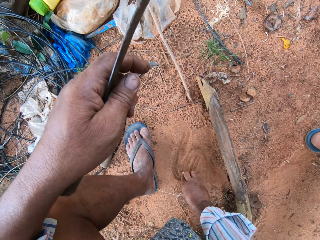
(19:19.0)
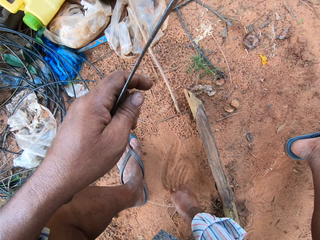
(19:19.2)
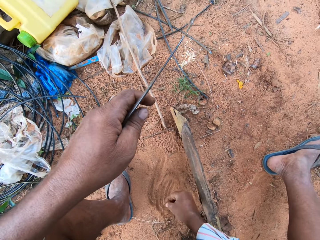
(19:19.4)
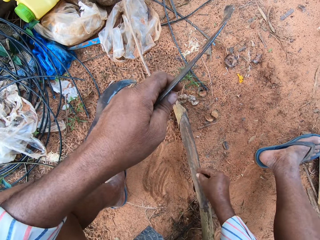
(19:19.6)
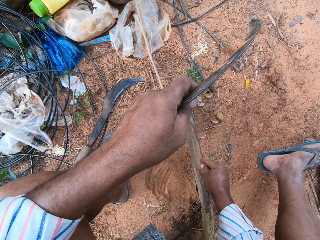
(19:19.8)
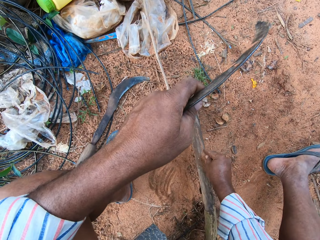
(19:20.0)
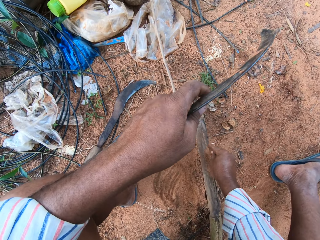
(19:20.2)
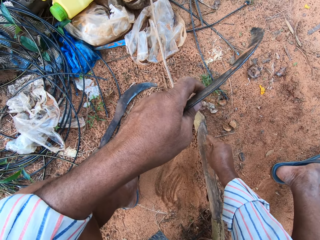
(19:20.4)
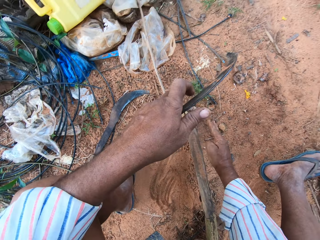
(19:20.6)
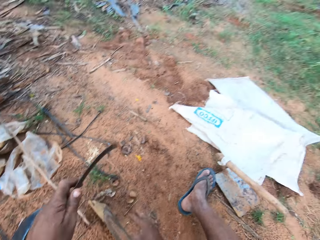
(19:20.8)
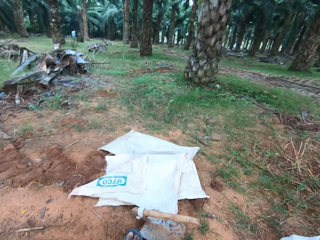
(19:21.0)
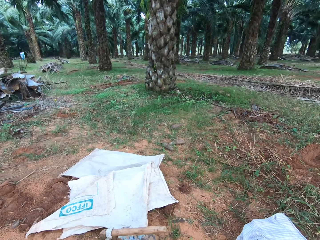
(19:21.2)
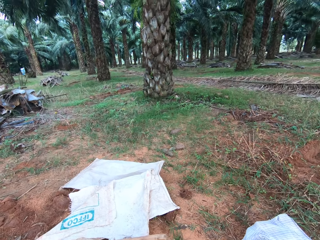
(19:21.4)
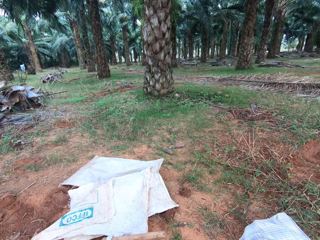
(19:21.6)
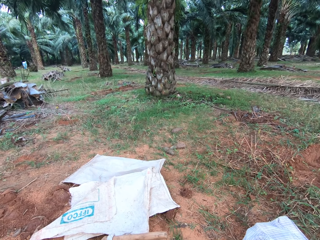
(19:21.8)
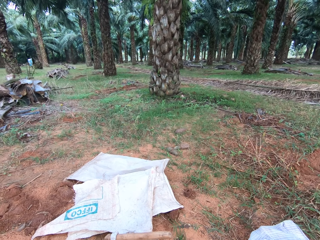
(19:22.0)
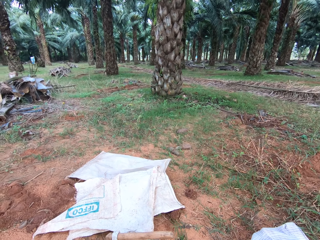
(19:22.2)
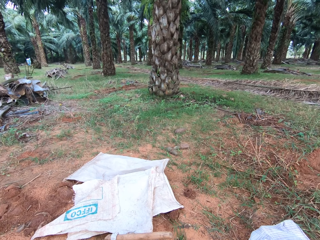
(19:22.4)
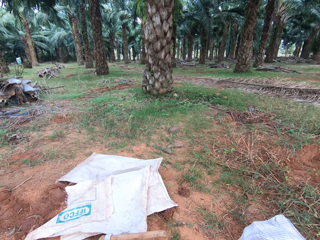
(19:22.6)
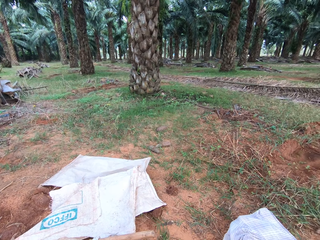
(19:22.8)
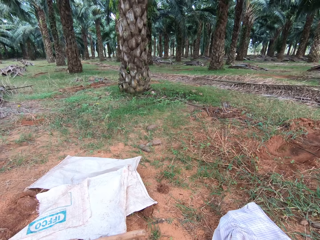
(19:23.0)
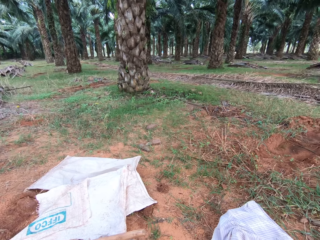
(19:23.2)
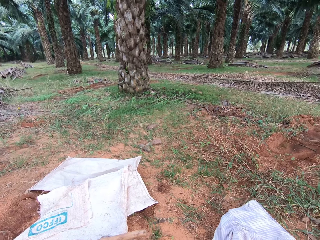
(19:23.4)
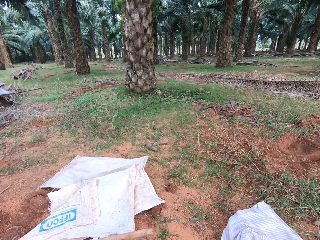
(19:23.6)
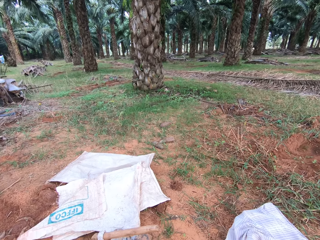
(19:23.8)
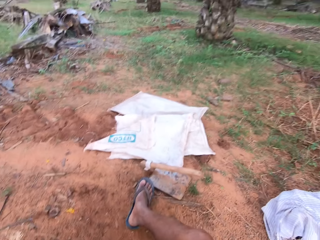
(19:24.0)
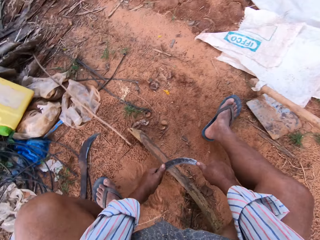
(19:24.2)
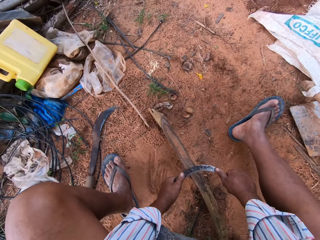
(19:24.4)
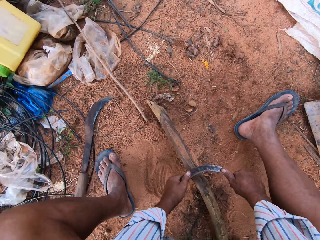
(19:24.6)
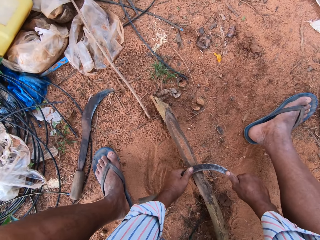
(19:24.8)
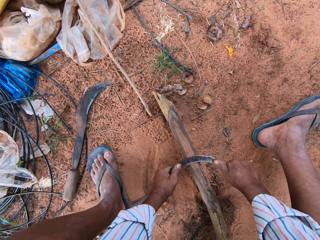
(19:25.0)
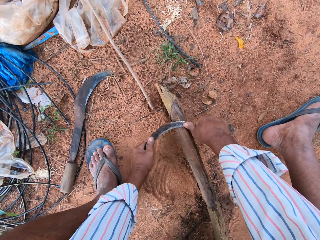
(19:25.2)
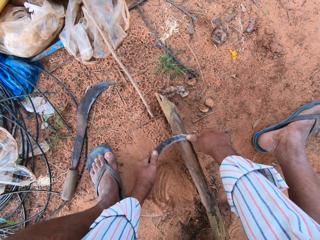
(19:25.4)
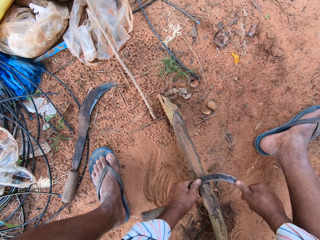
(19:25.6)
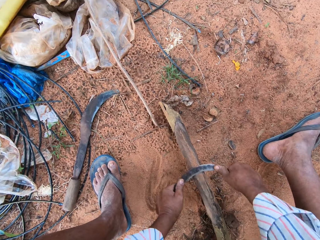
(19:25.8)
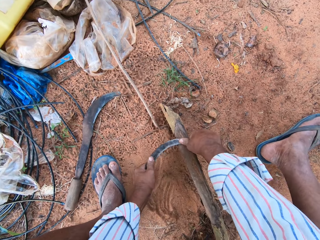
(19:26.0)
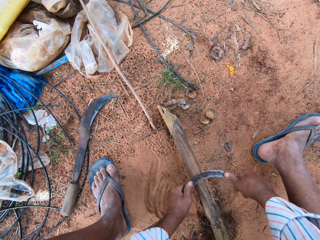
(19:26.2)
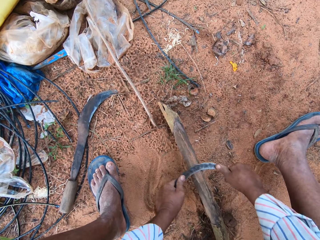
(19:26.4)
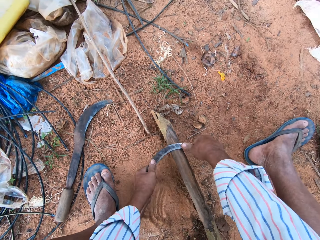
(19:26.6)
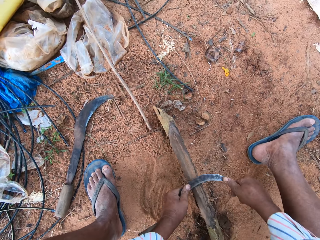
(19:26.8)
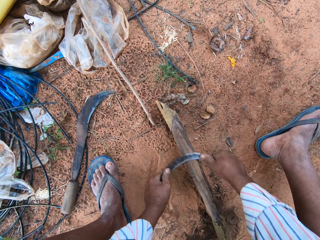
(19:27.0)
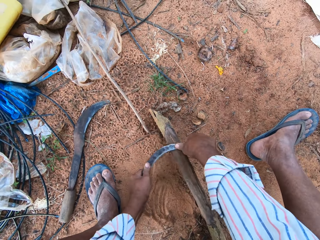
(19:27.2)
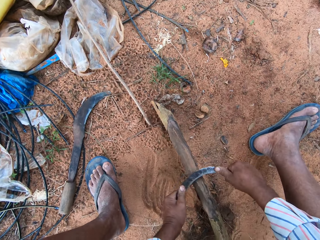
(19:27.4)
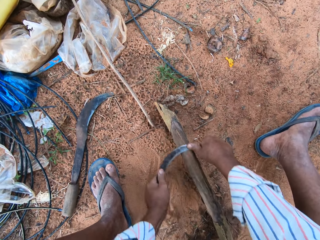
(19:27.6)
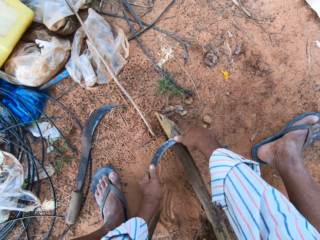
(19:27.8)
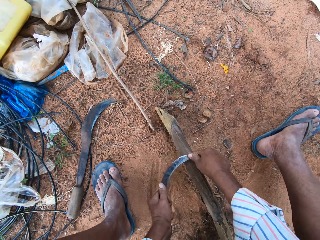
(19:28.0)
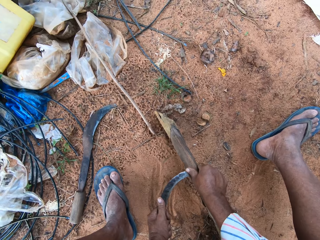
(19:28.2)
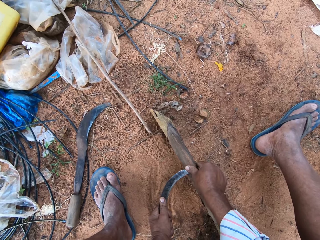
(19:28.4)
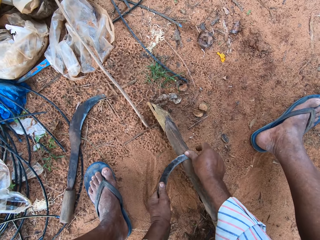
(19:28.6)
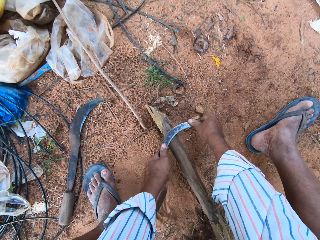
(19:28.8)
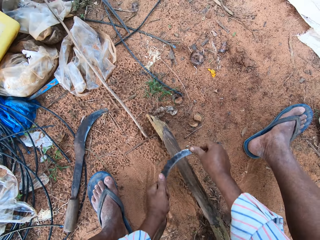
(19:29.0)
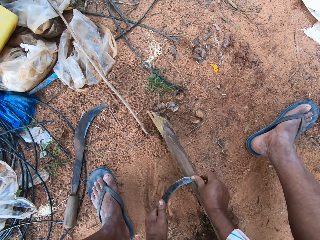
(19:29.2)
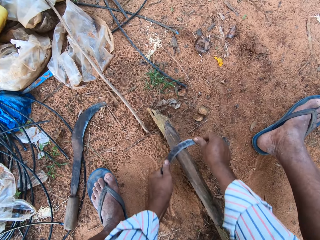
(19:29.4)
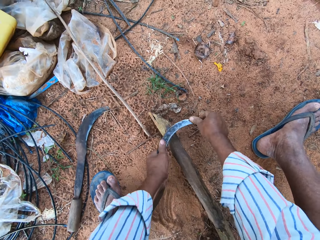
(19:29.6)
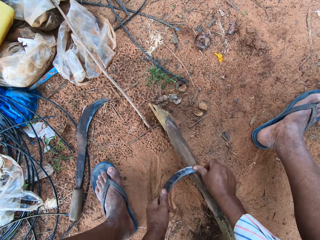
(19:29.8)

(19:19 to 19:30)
The camera wearer picks up sand from the floor. They pour the sand on the wood. They look at the palm tree. They sharpen the sickle on the wood.

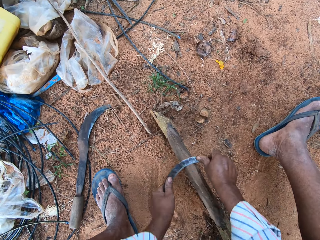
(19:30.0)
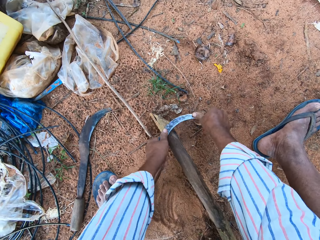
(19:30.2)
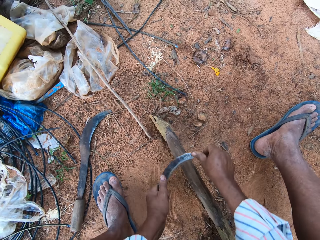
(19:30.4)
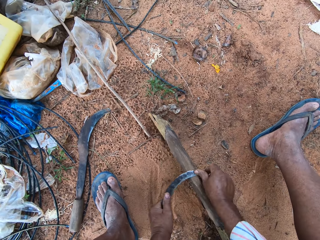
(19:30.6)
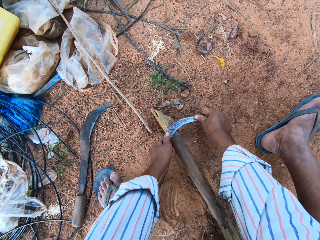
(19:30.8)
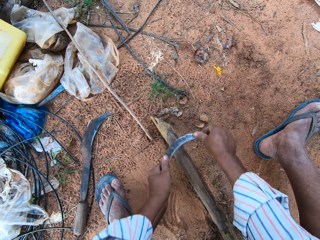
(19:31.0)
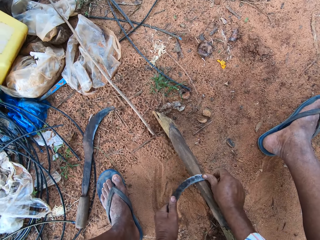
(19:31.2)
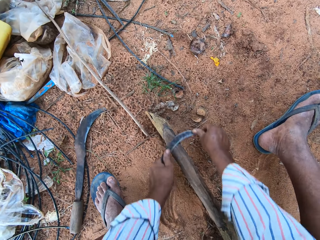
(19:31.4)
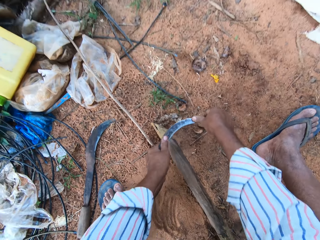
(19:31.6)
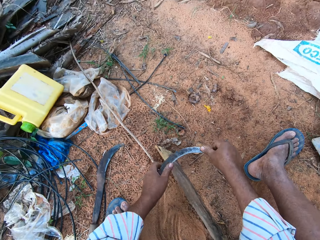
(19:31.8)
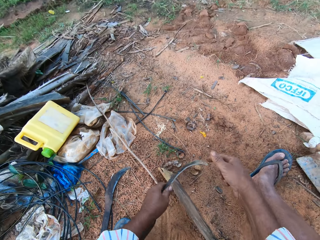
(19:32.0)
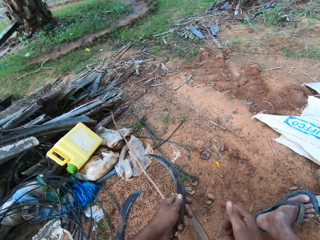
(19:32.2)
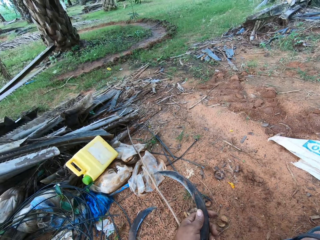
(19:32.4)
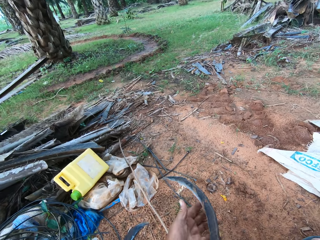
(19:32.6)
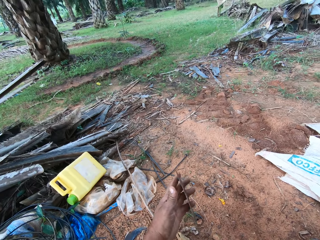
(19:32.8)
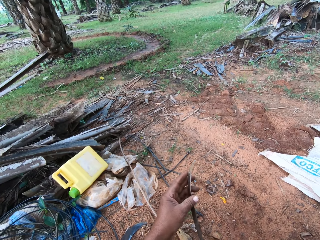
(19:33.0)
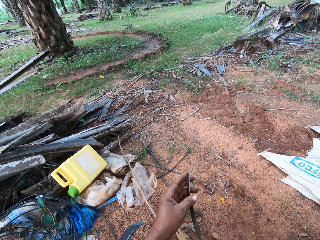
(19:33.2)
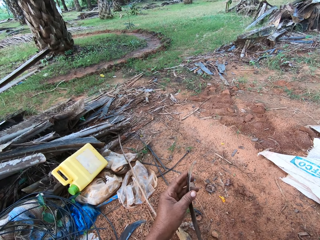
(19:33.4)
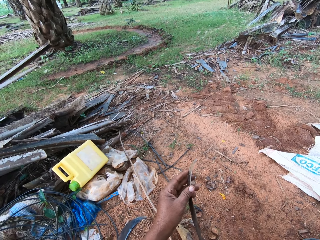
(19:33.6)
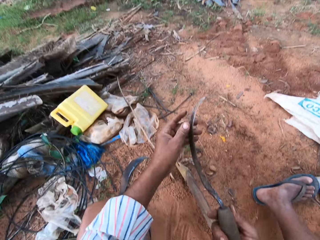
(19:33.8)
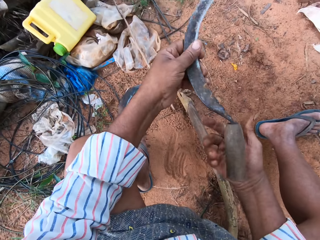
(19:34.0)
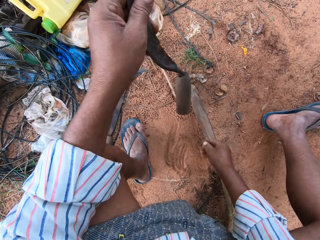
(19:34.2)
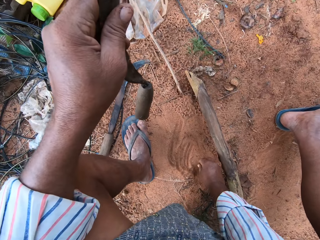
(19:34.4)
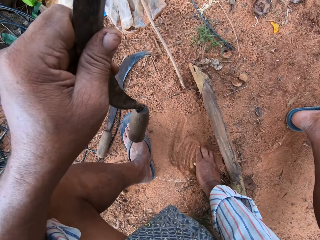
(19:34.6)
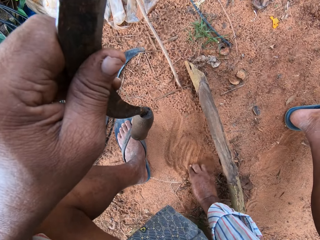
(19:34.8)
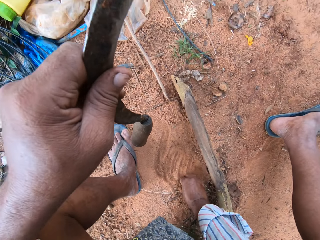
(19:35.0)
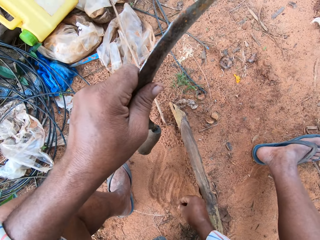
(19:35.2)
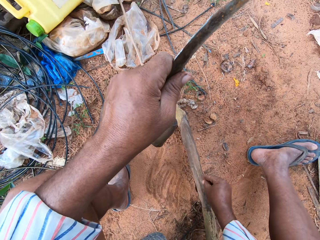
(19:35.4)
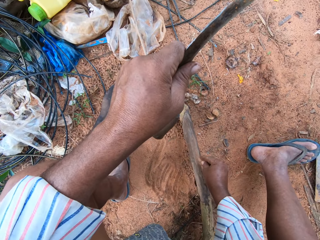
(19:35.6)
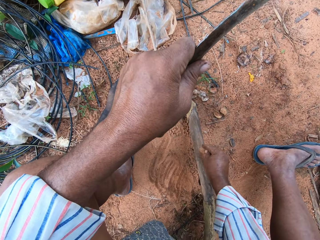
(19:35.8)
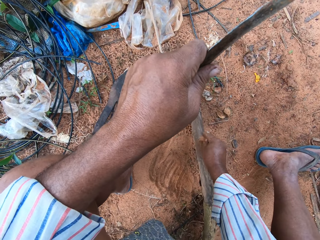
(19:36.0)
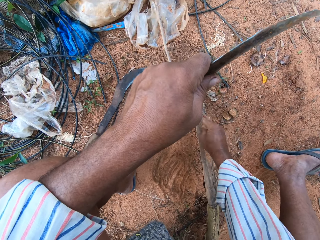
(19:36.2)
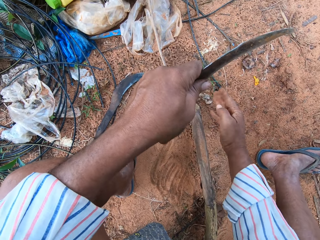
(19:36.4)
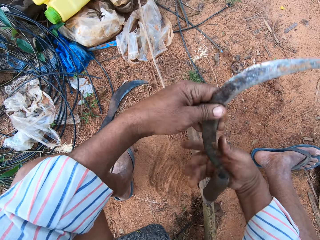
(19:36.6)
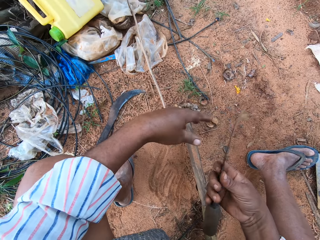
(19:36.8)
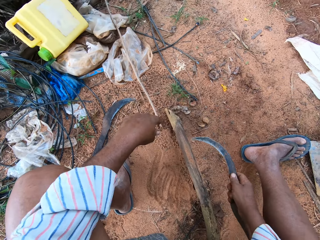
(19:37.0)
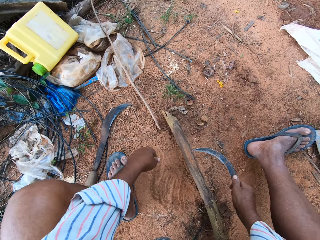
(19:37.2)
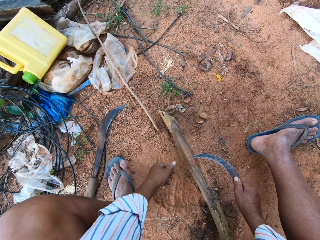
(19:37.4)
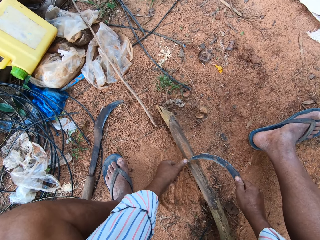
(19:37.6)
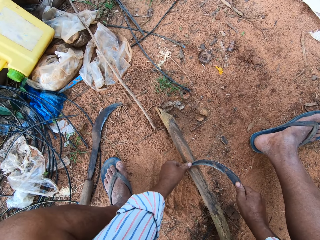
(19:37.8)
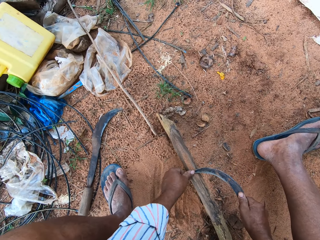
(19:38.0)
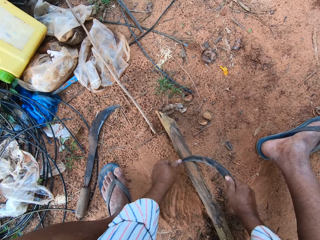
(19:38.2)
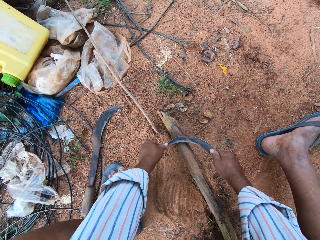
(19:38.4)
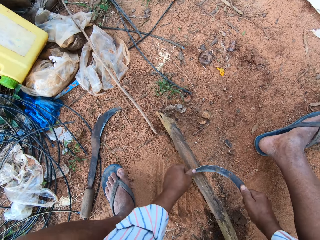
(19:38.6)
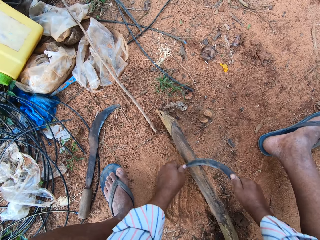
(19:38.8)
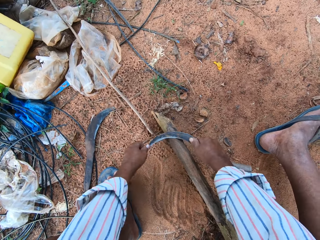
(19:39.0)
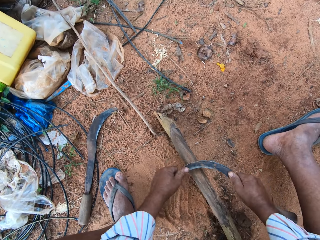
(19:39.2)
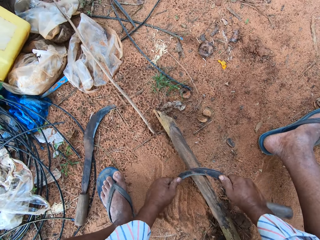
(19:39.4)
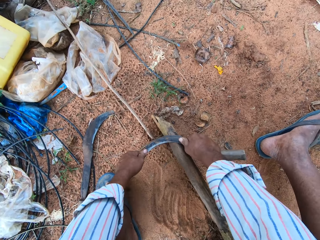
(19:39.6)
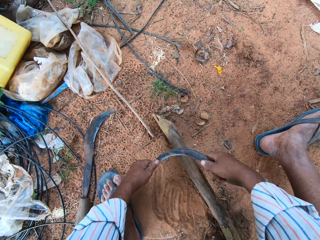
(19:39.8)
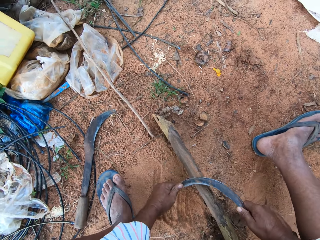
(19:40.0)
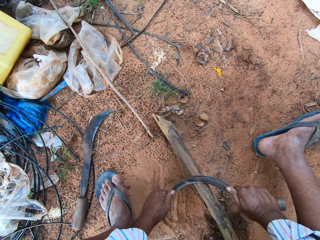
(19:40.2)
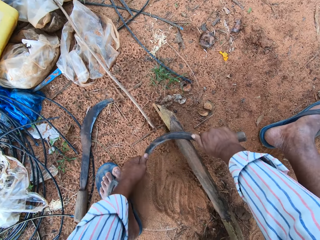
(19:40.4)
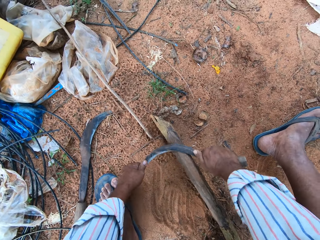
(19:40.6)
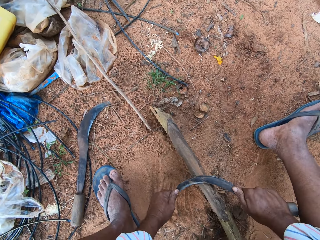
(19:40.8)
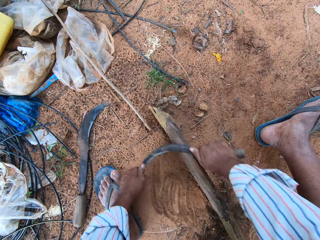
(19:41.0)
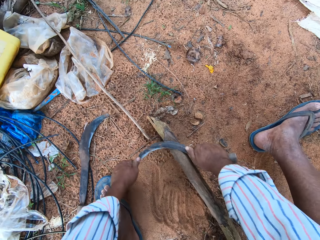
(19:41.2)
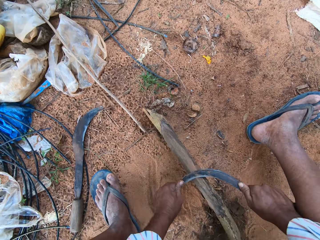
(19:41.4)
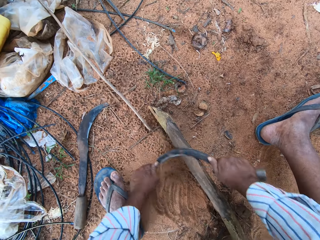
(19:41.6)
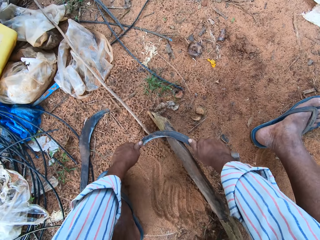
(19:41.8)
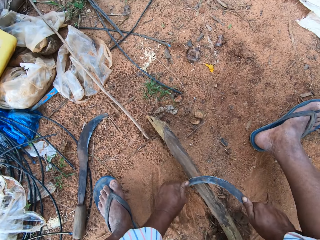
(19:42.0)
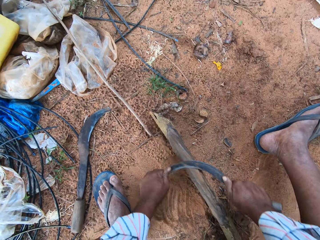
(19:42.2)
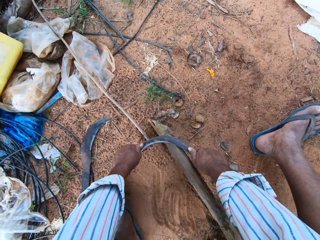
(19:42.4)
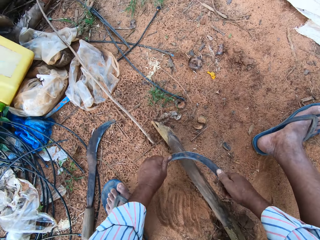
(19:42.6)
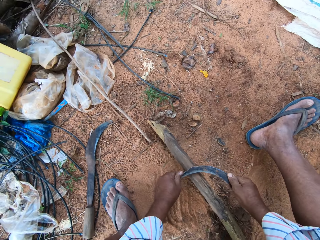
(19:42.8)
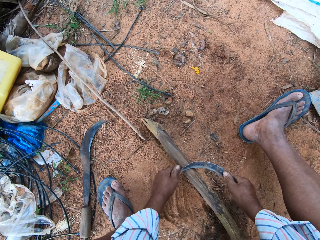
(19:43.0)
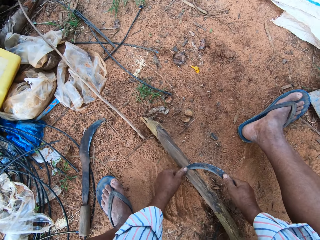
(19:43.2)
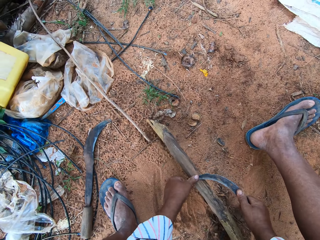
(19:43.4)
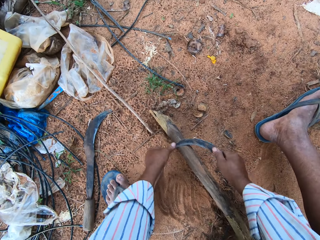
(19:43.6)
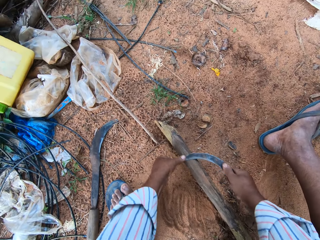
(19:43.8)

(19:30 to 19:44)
The camera wearer holds the sickle tool. They pick up sand from the floor. They pour the sand on the wood. They sharpen the sickle on the wood.
